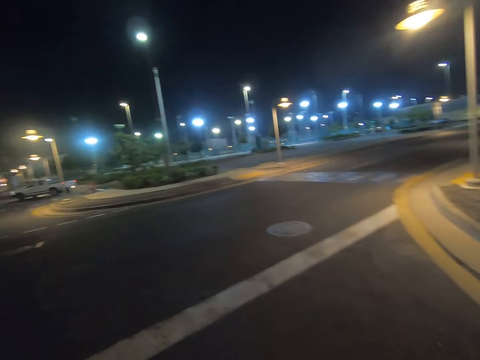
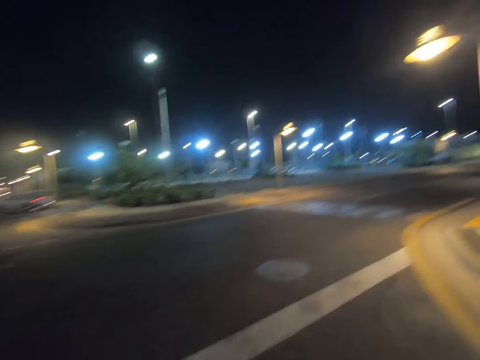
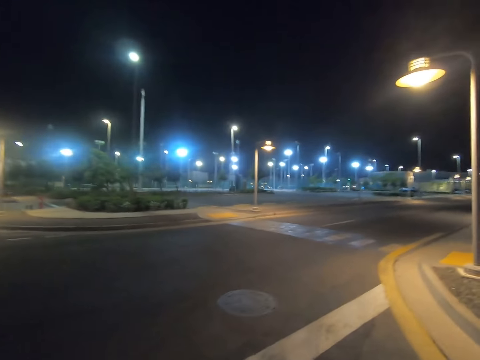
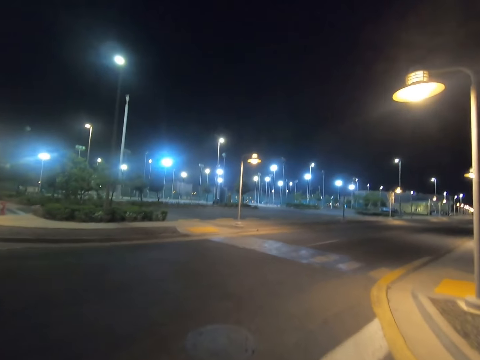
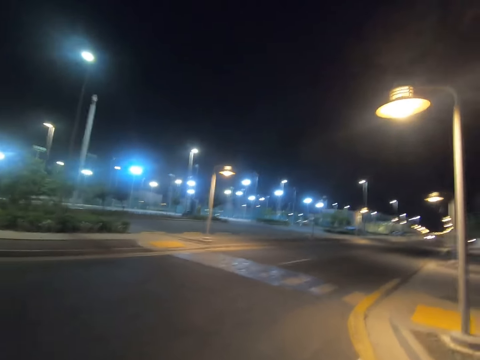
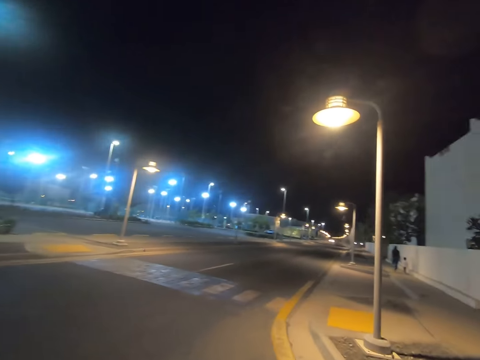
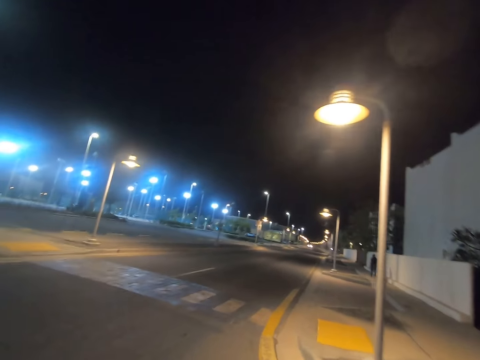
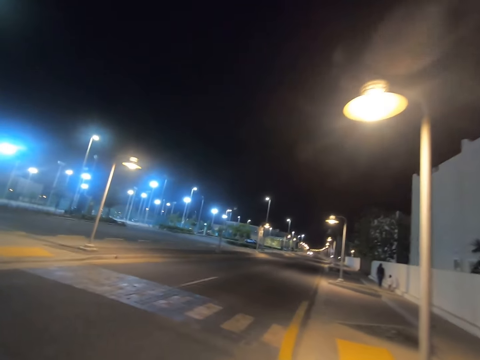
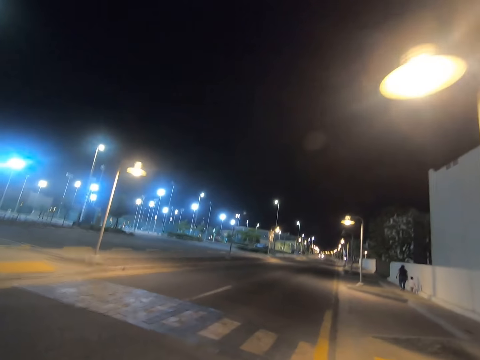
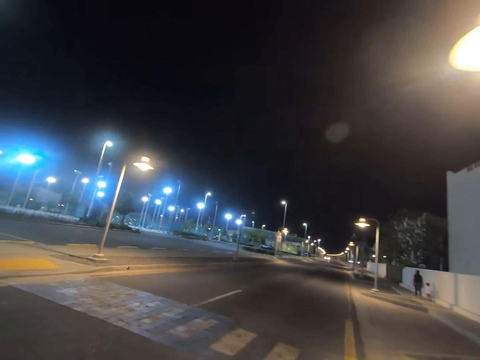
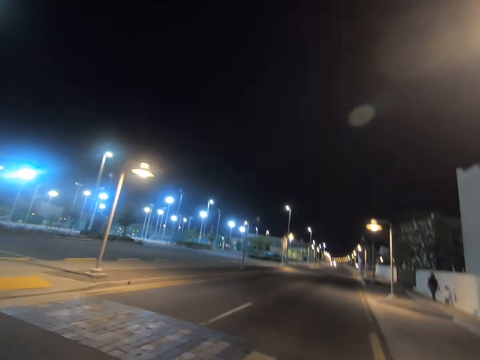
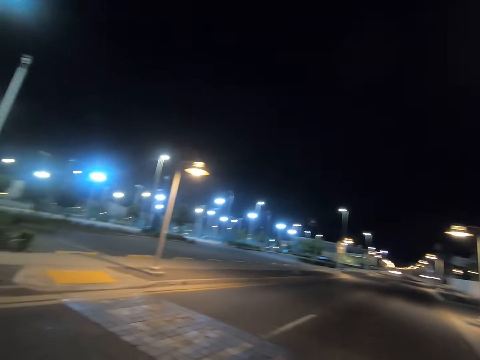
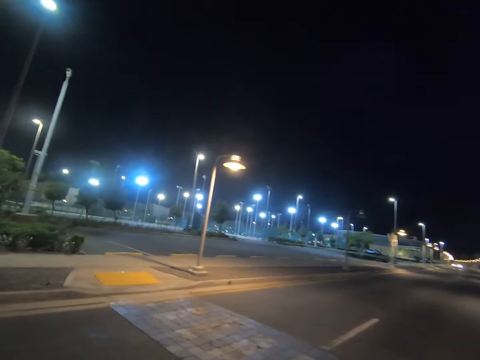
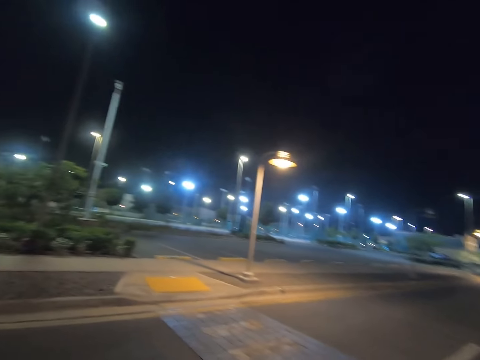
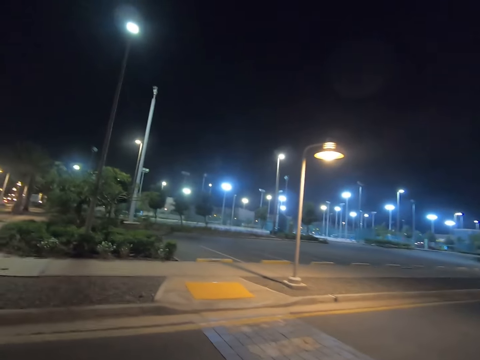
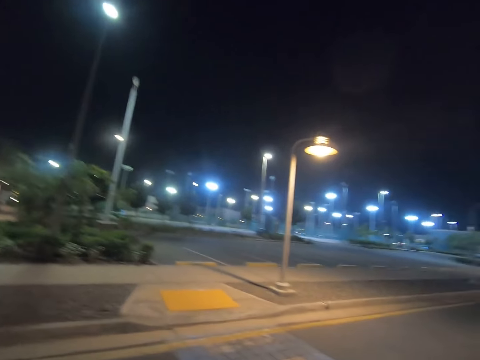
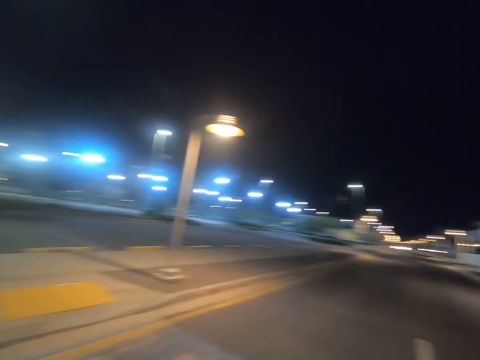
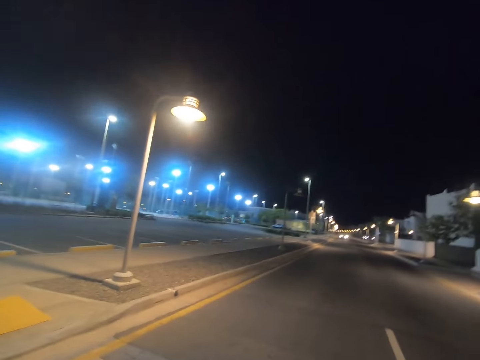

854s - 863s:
The camera wearer walks on the road. They turn left. They cross the road. They look right.

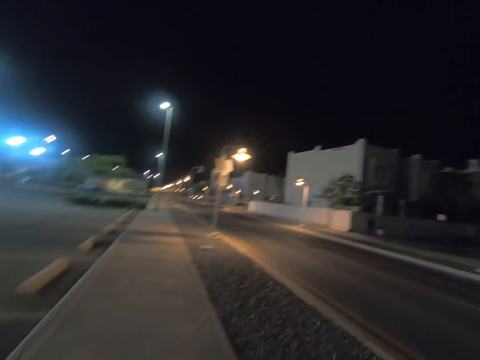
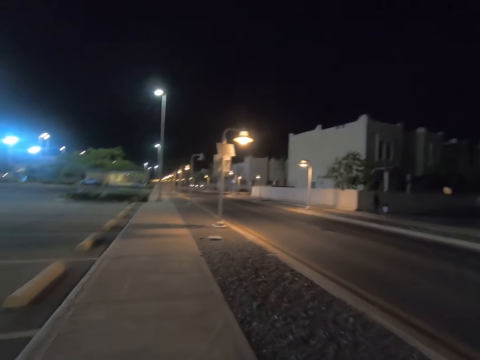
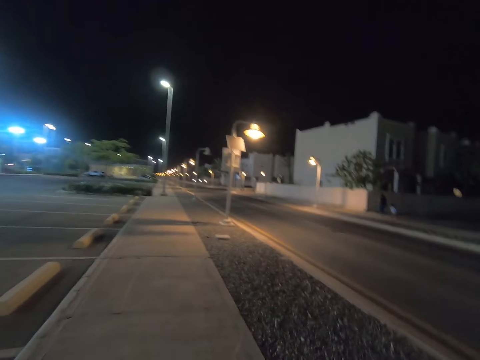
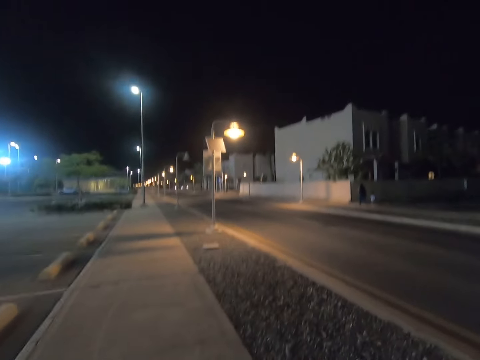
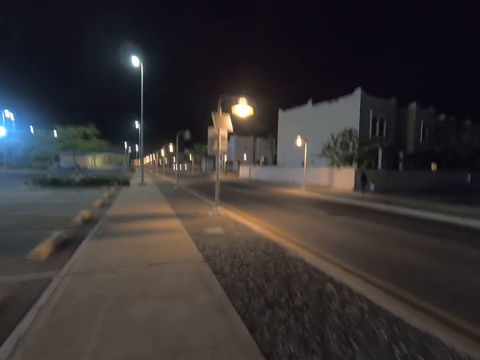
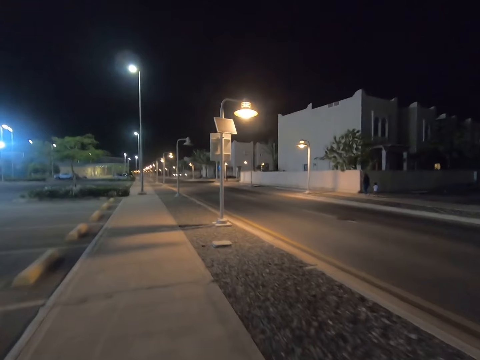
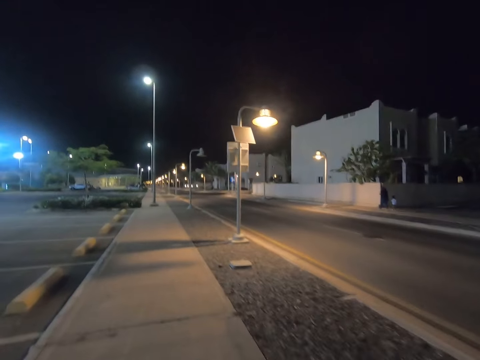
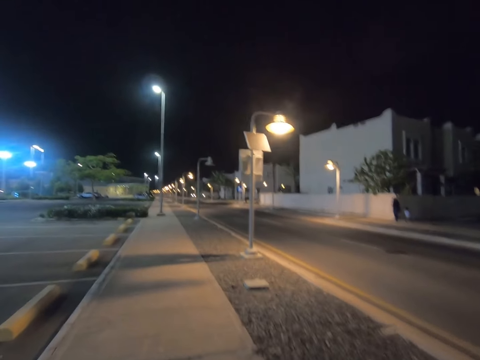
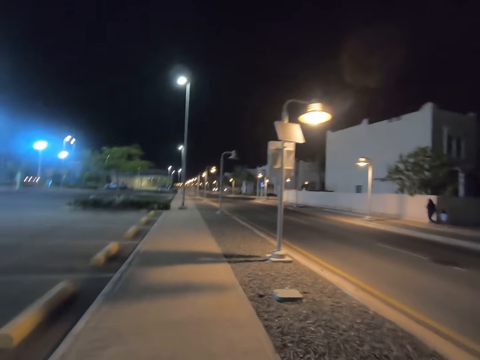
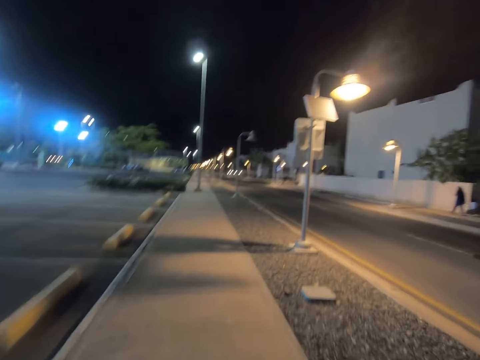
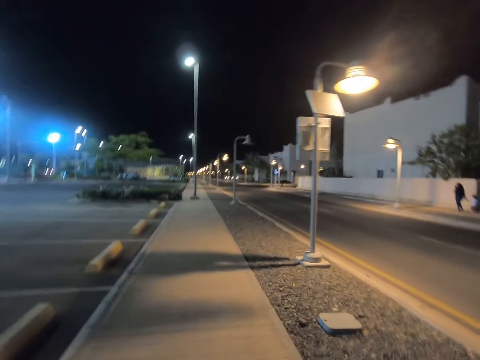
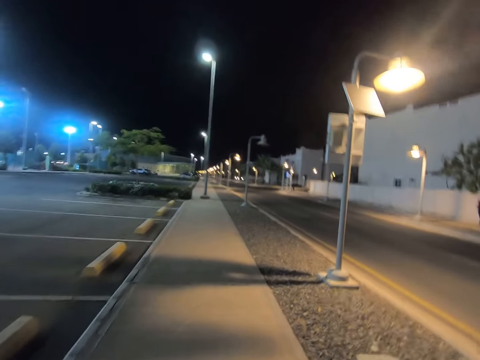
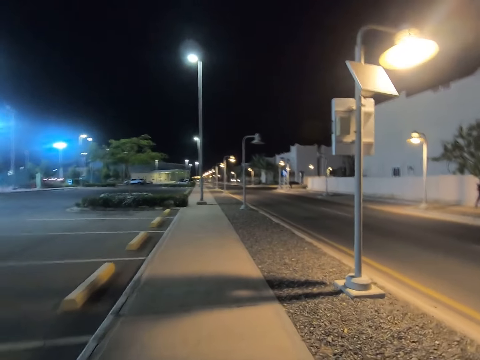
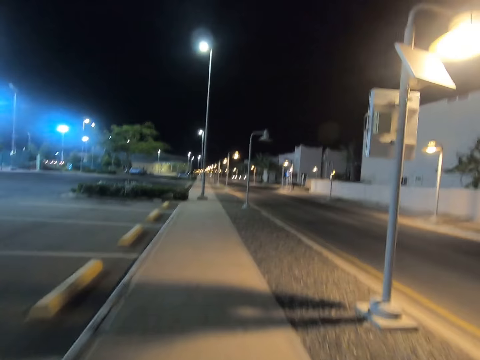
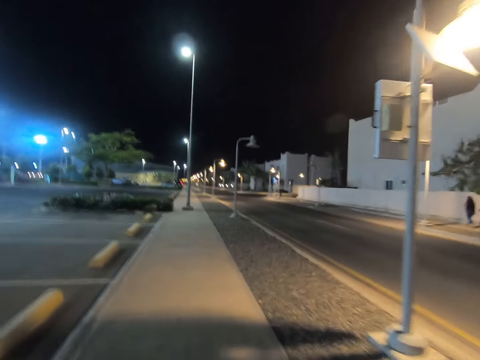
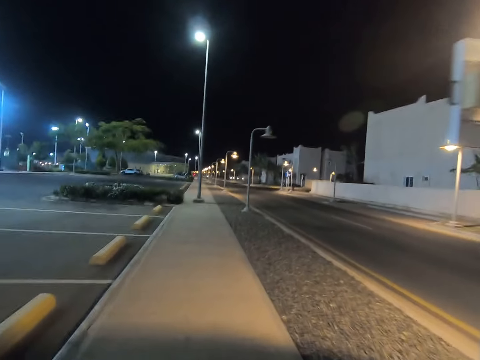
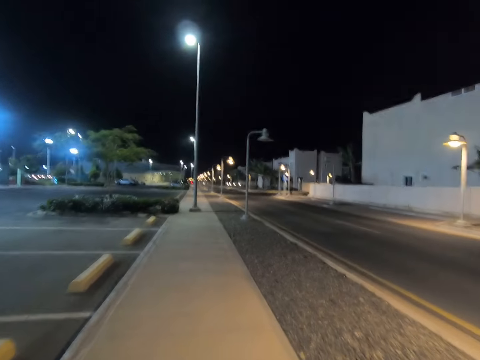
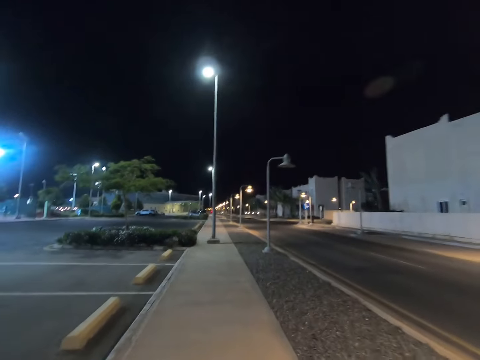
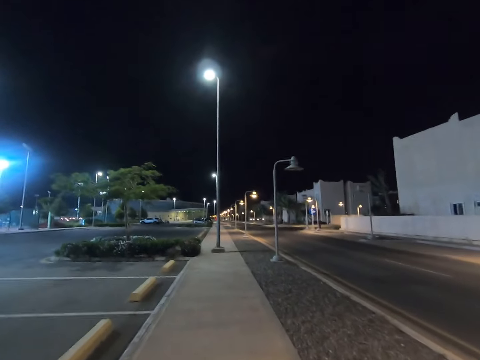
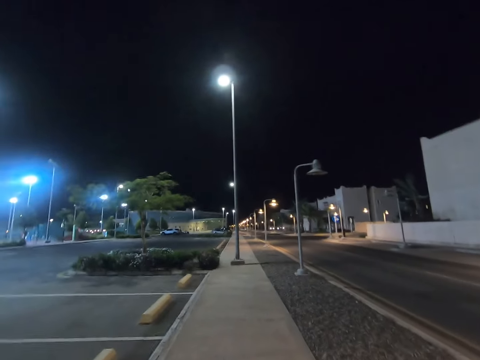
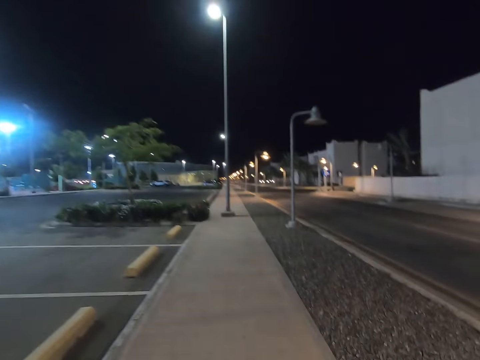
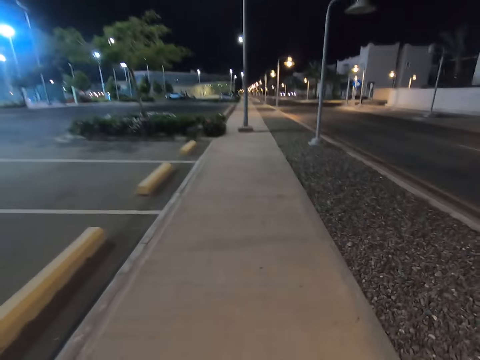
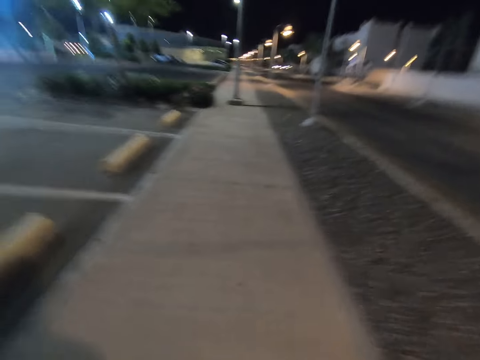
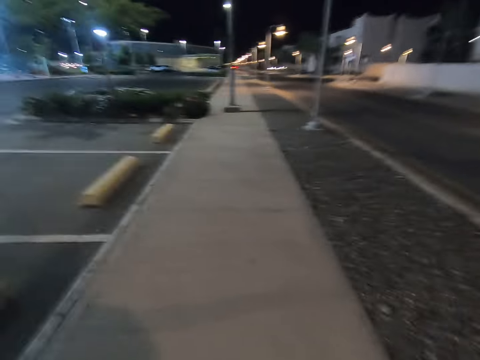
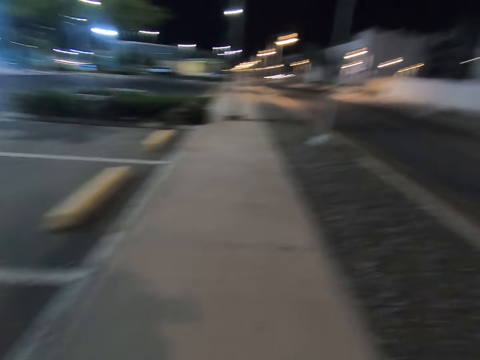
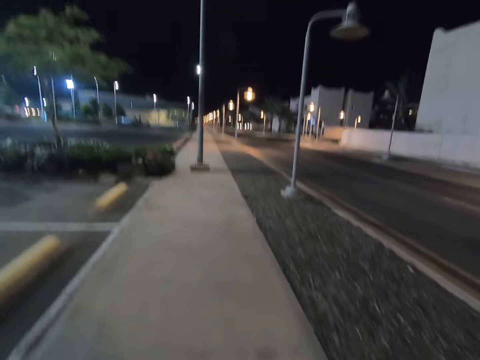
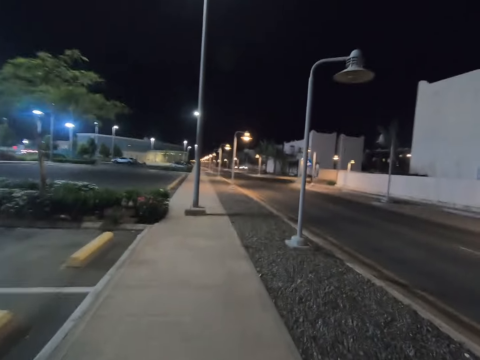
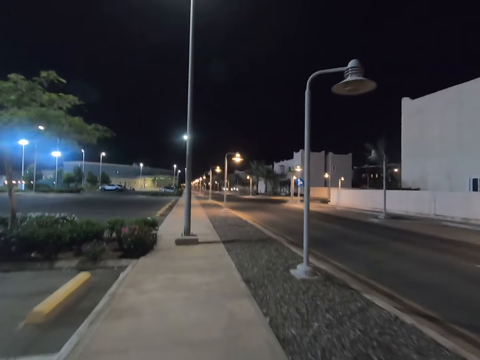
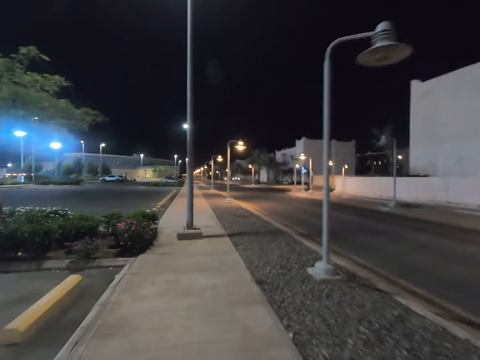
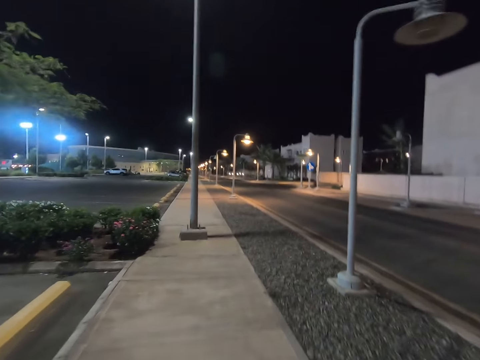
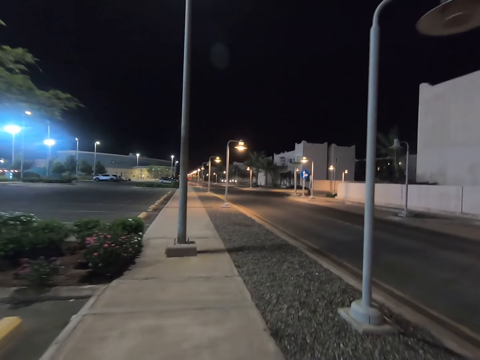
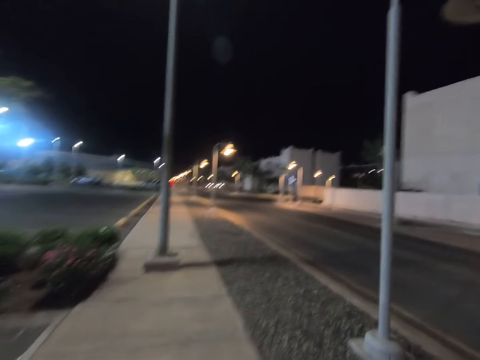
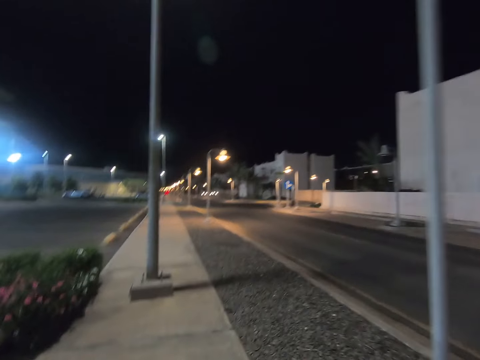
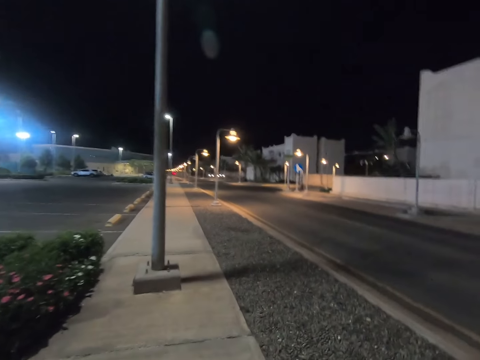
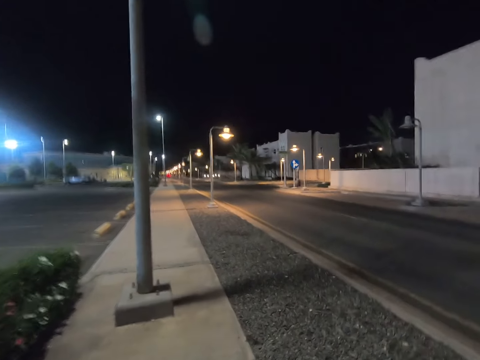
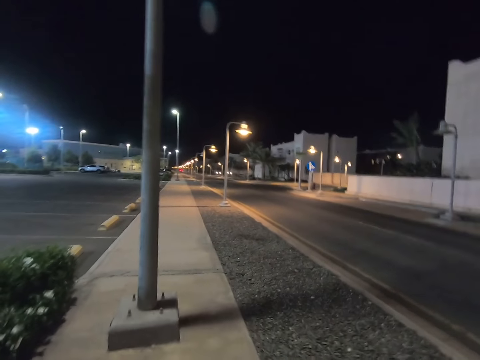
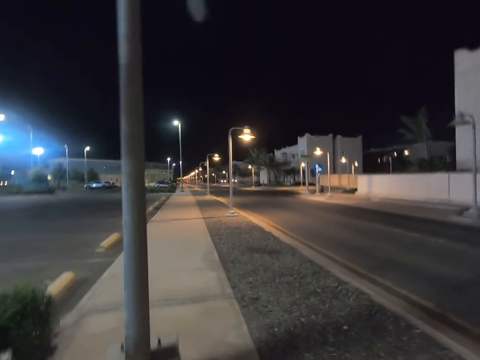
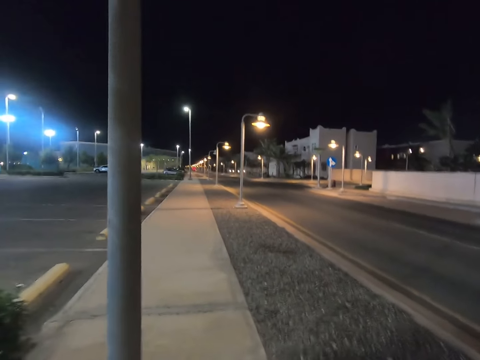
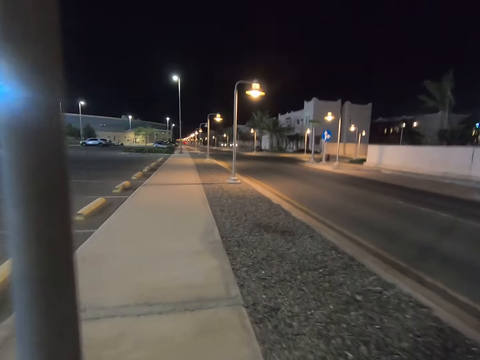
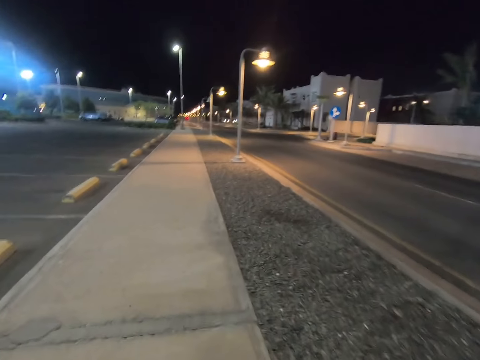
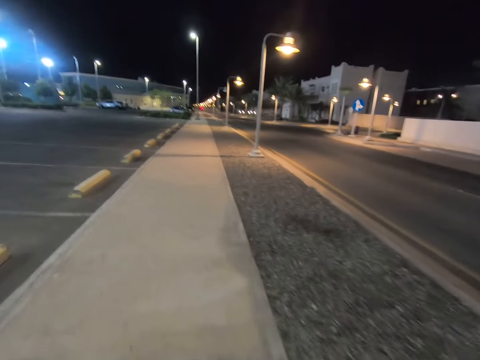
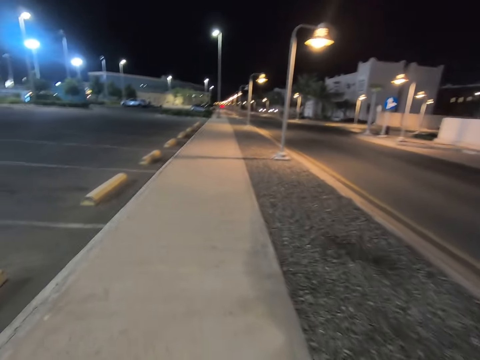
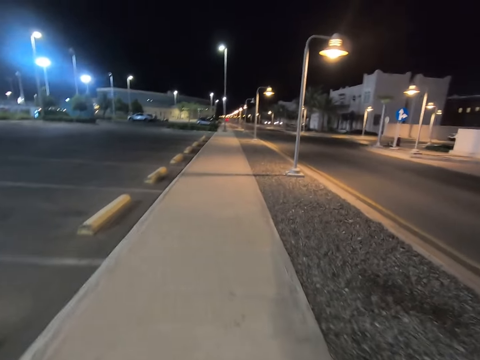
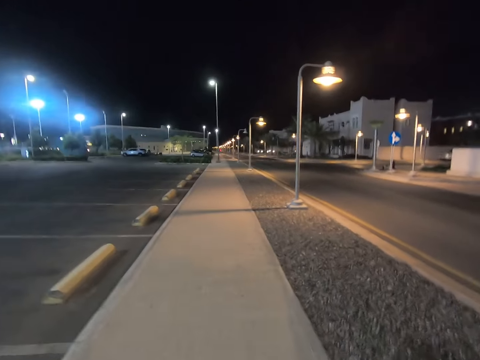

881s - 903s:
The camera wearer looks right. They look forward. They look left. They look down. They look forward.
